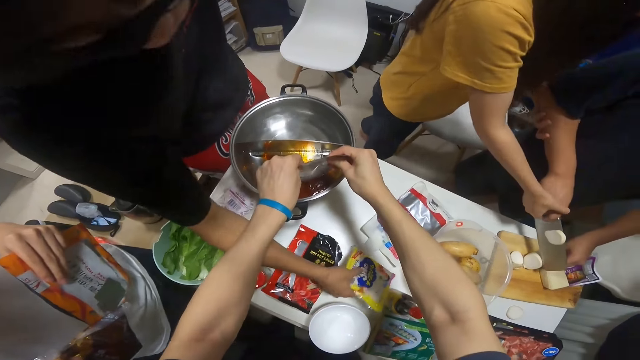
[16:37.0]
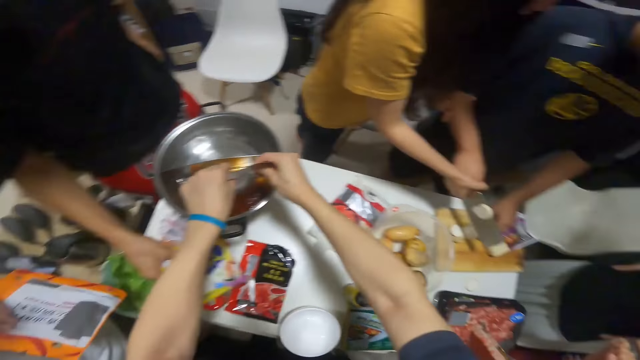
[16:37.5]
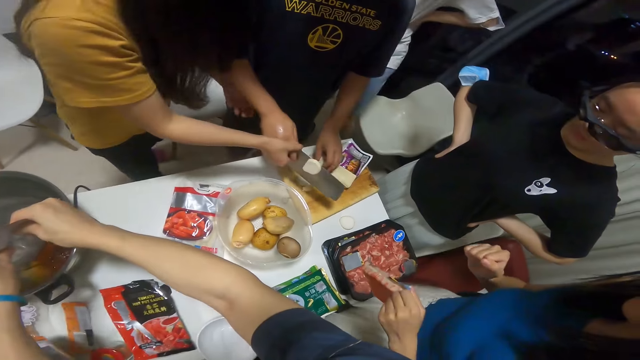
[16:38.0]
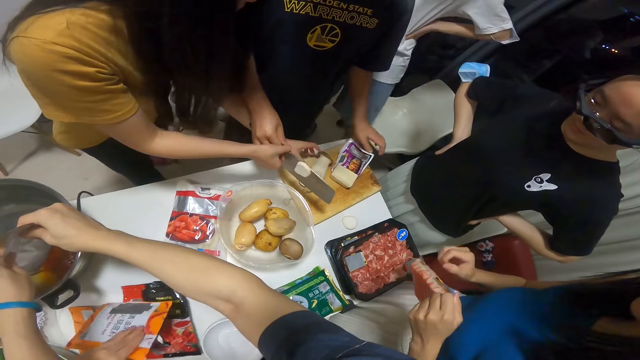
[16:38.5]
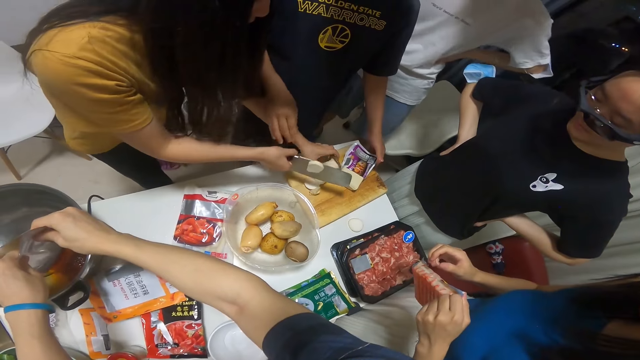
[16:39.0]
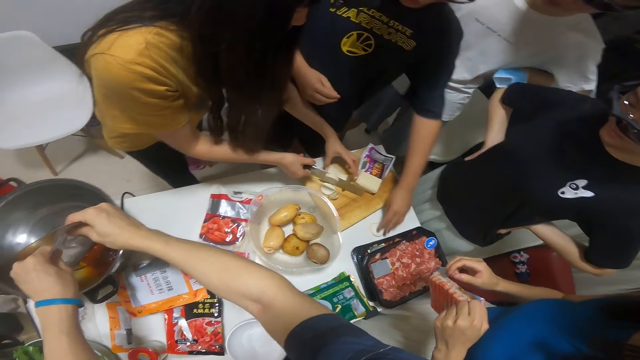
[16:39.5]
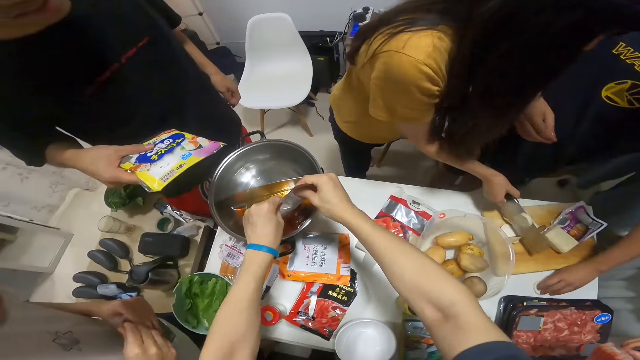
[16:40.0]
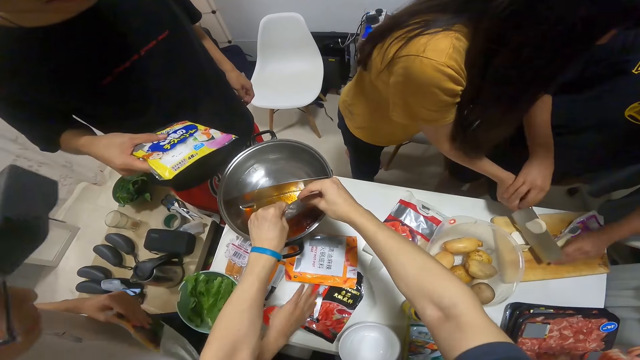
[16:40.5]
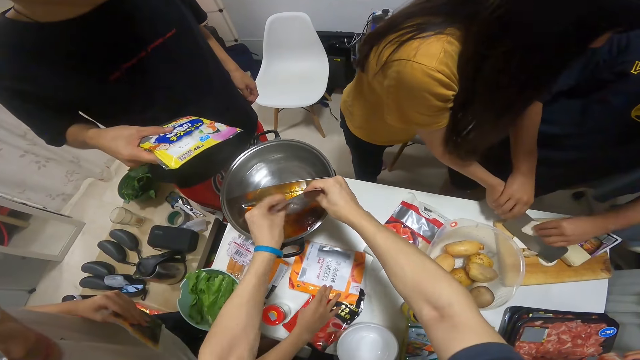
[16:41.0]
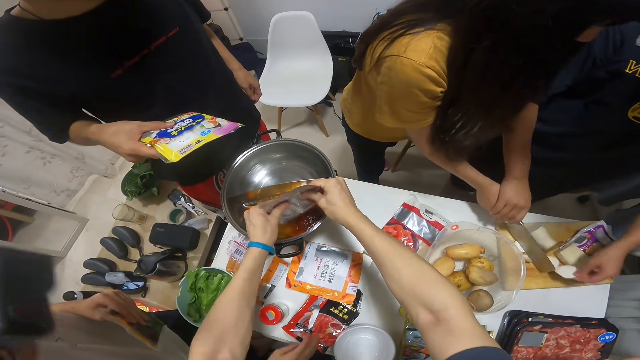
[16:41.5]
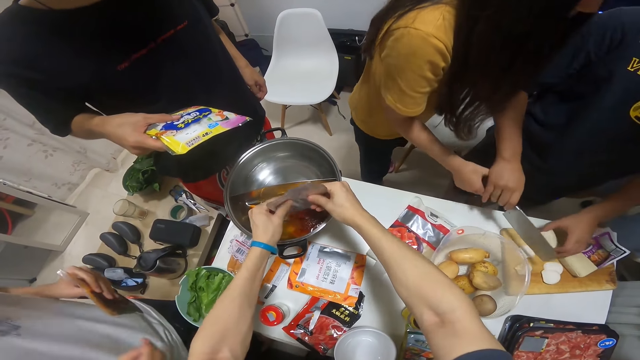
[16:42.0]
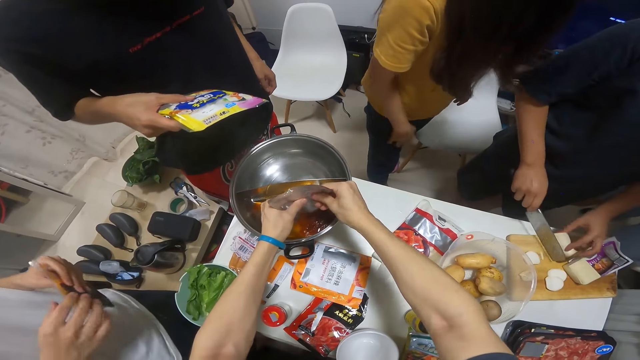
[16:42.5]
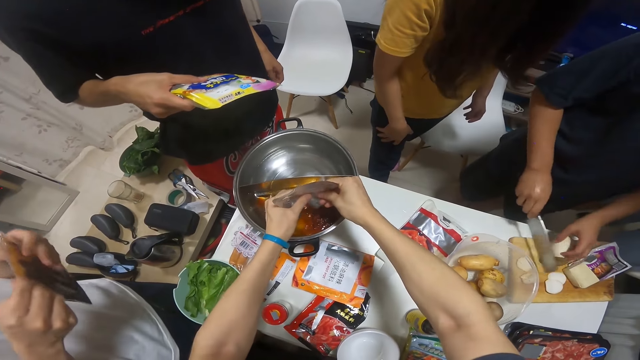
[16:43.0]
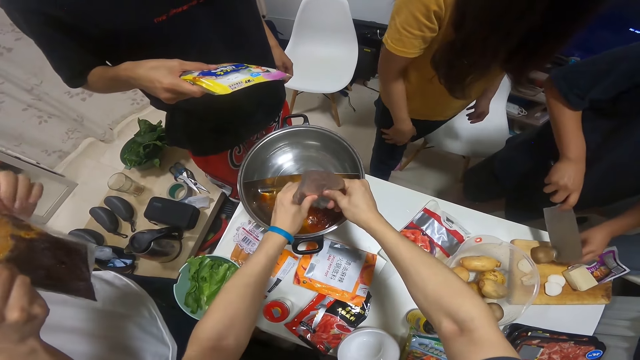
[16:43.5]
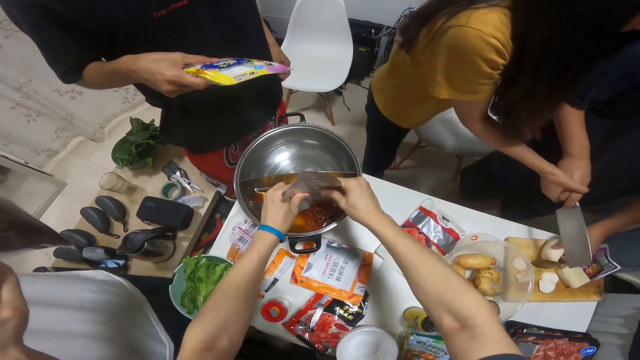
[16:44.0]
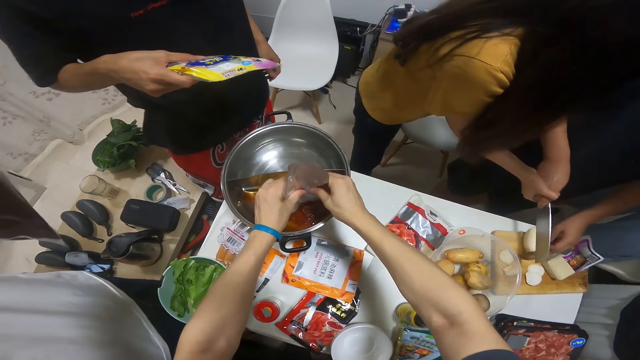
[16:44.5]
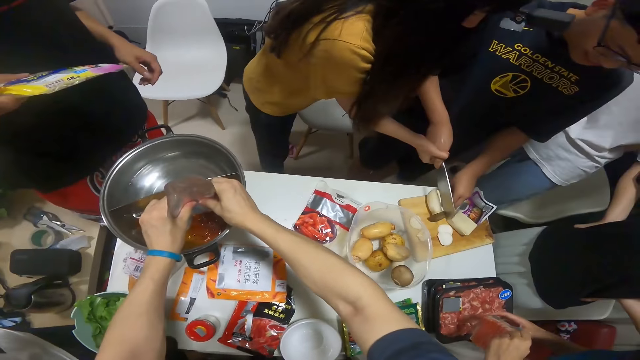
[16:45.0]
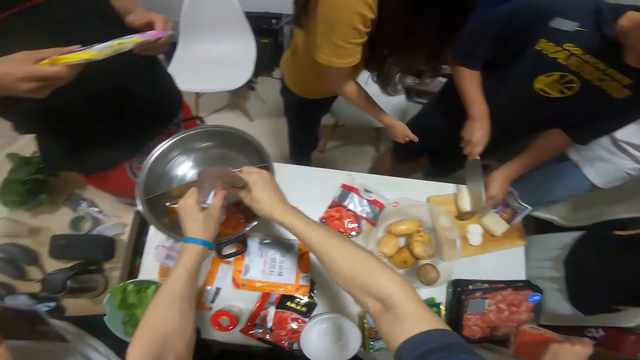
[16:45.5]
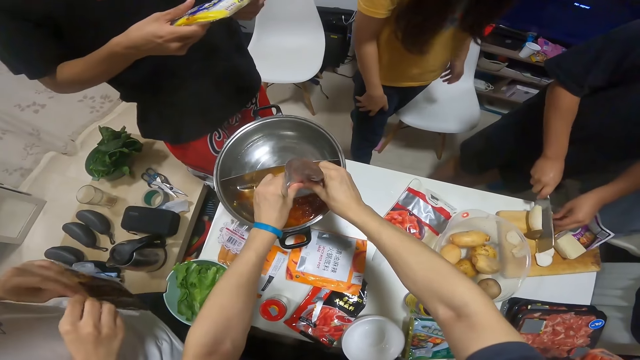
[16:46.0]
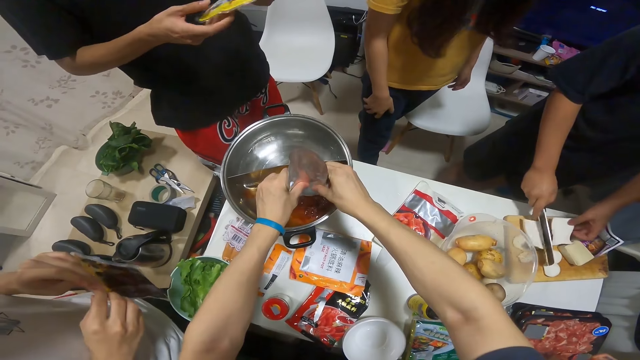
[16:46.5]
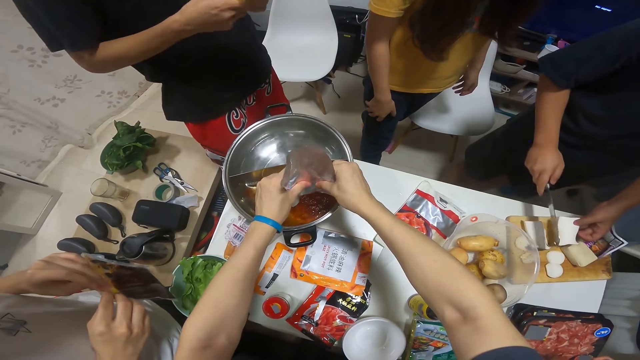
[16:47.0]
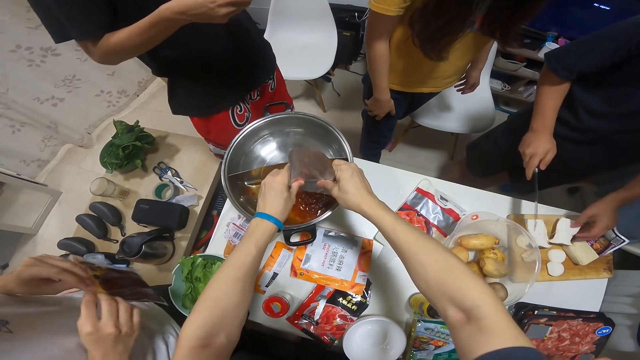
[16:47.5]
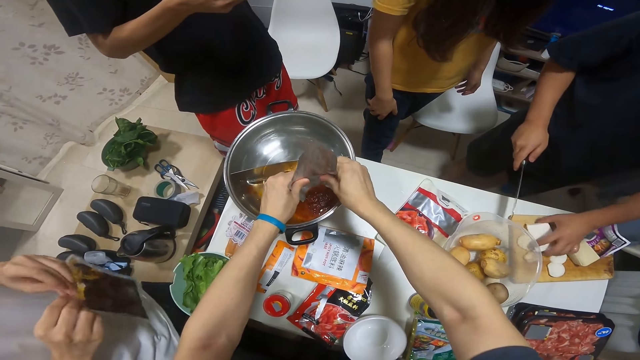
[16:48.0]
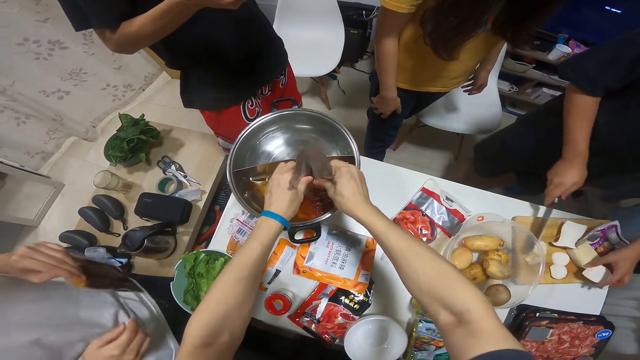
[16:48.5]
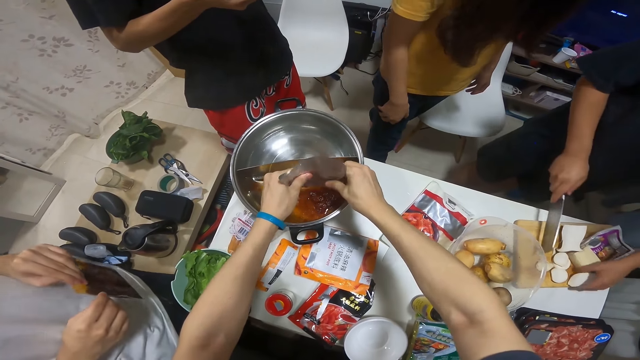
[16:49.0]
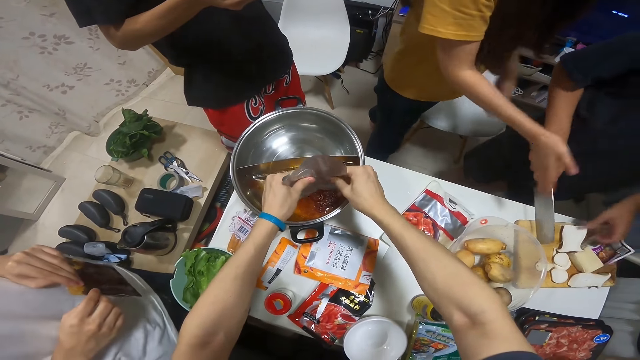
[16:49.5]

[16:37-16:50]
A man picks food from the table. Another man removes his right hand from the cleaver knife on the chopping board on the table and removes his left hand from the potato on the chopping board on the table. A woman takes the cleaver knife from the second man with her right hand. Another woman holds a pack of sausages in her left hand. A third man drops the empty sauce sachet in his left hand on the table. The first woman holds the potato on the chopping board on the table with her left hand. She removes her left hand from the potato on the chopping board on the table. The third man holds the sauce nylon from the sauce sachet in his left hand. The first woman removes her right hand from the cleaver knife on the chopping board on the table. The second man takes the cleaver knife from the first woman with his right hand and takes the potato from the first woman with his left hand. The third man holds the sauce nylon in both hands. The first woman holds the second man's right hand with her right hand. The second man cuts the potato in his left hand on the chopping board on the table with the cleaver knife in his right hand. The first woman removes her right hand from the second man's right hand. A fourth man holds the pack of potatoes with both hands.

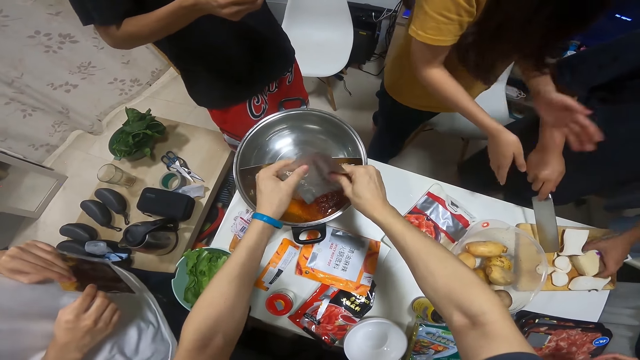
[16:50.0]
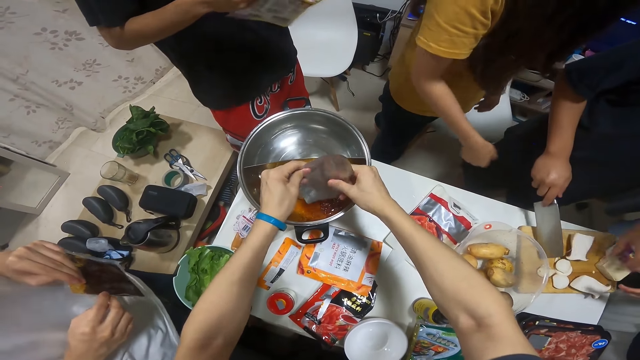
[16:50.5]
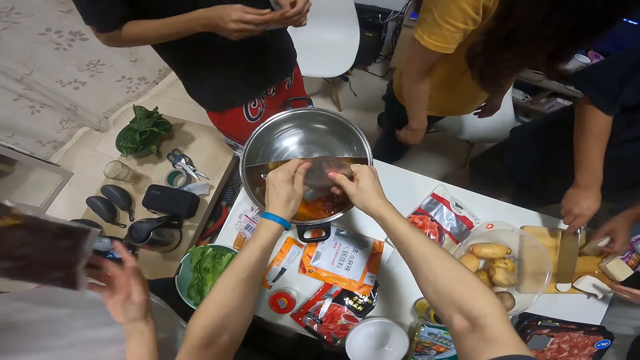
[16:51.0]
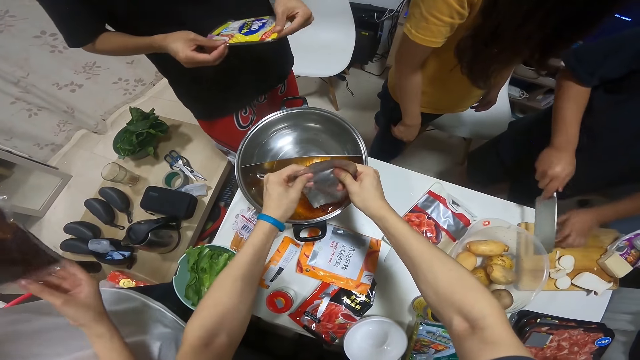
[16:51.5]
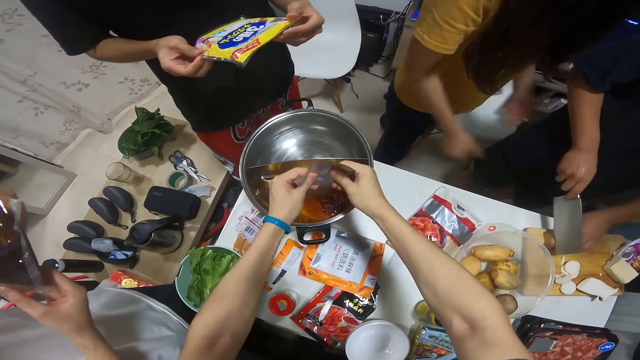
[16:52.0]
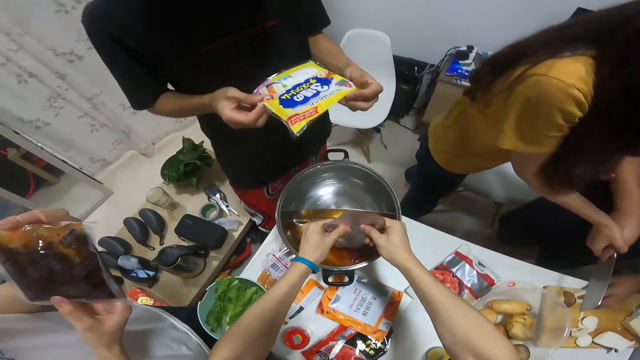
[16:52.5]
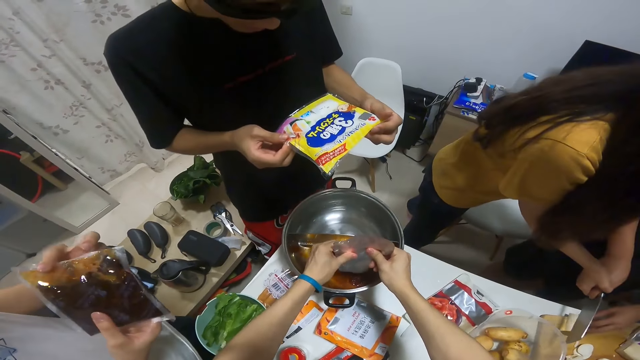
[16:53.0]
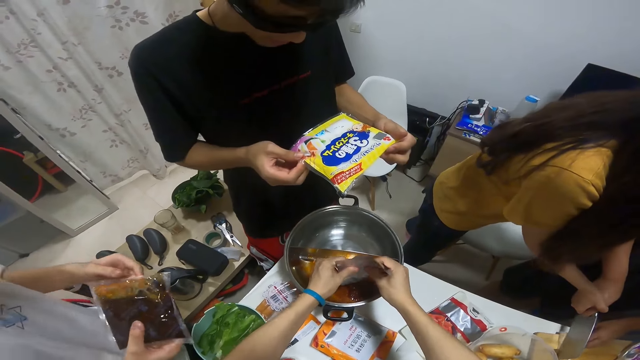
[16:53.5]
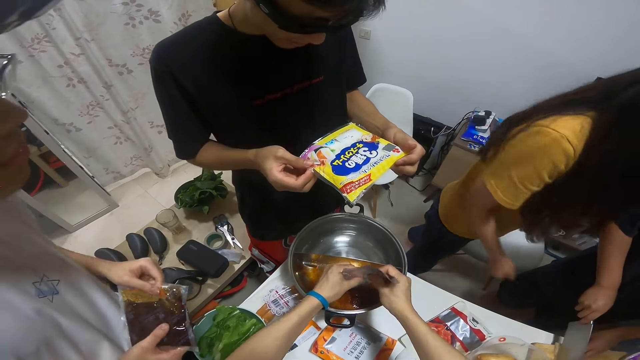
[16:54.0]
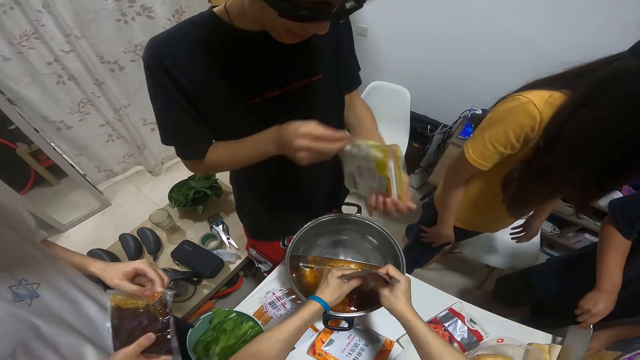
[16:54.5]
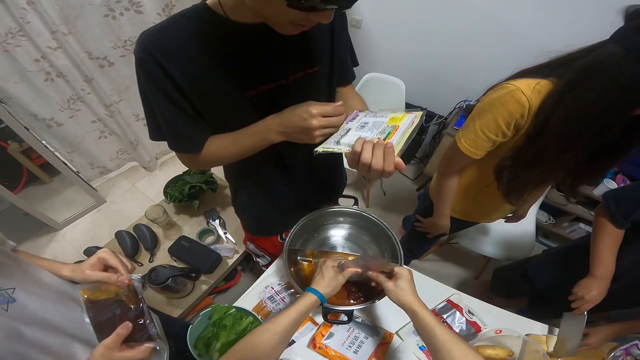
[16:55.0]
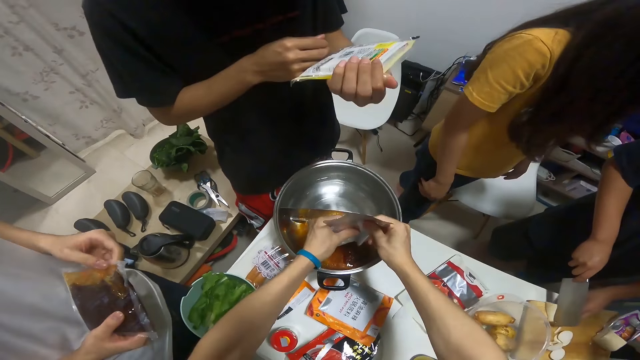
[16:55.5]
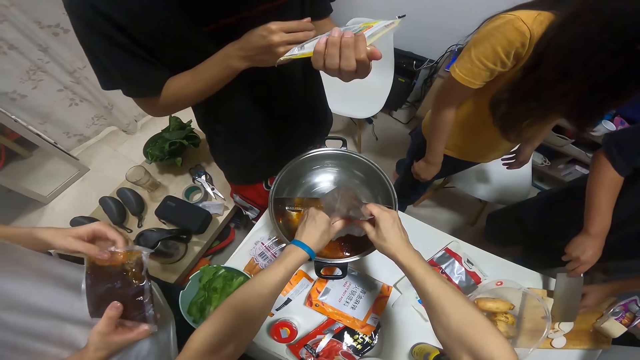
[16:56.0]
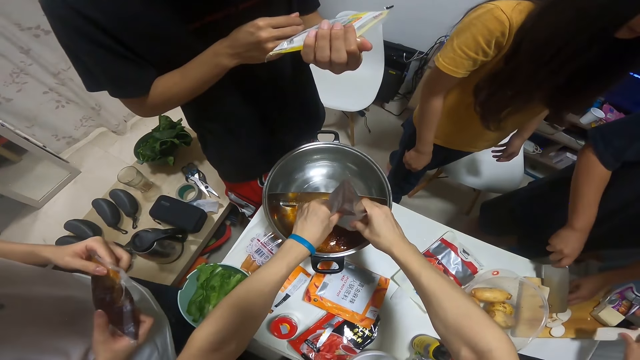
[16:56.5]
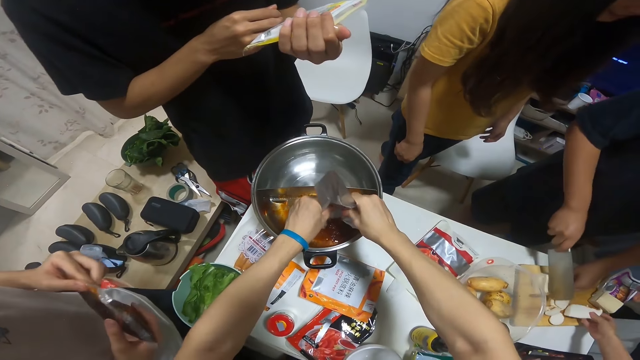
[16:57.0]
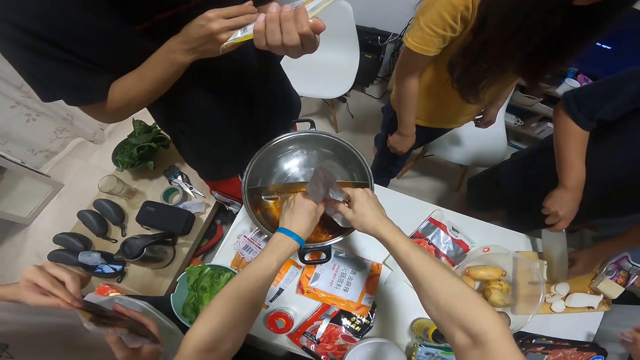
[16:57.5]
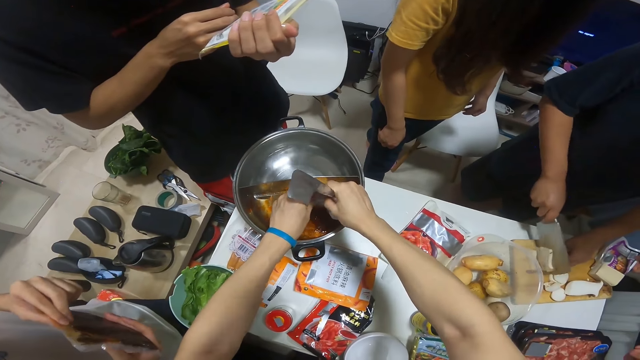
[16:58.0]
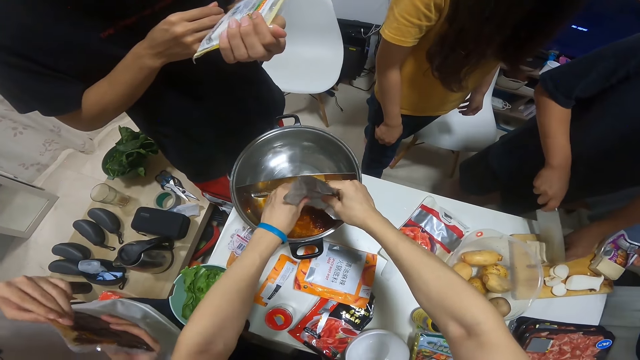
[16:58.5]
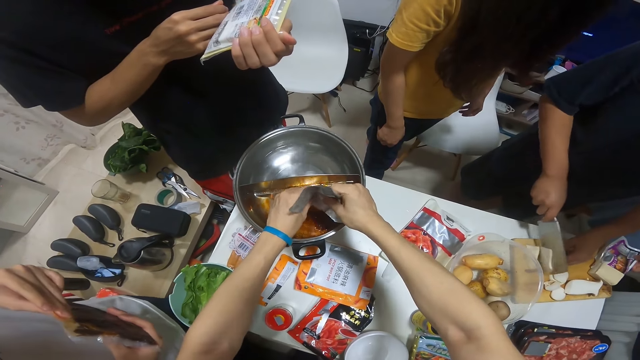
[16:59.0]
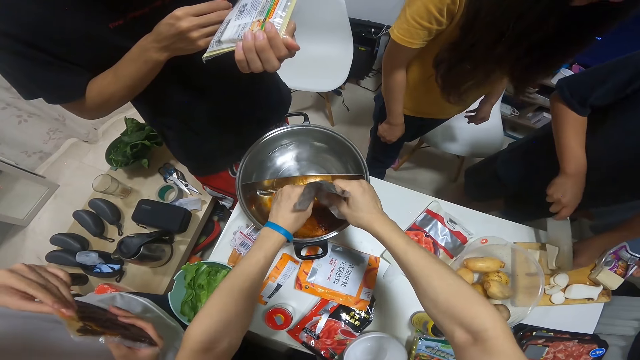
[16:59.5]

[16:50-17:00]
A woman holds a man's right hand with her right hand. She removes her right hand from the man's right hand. Another man flips the pack of potatoes in his hands with his right hand. The first man chops an ingredient on a chopping board.
